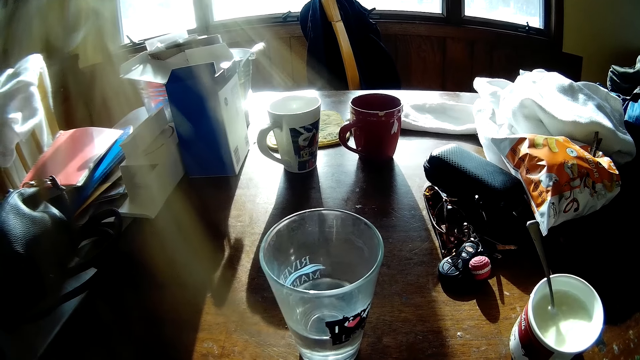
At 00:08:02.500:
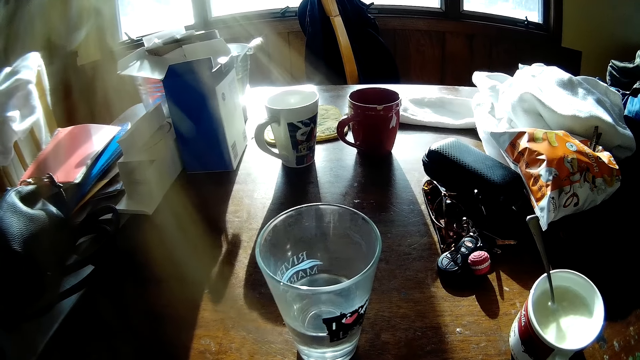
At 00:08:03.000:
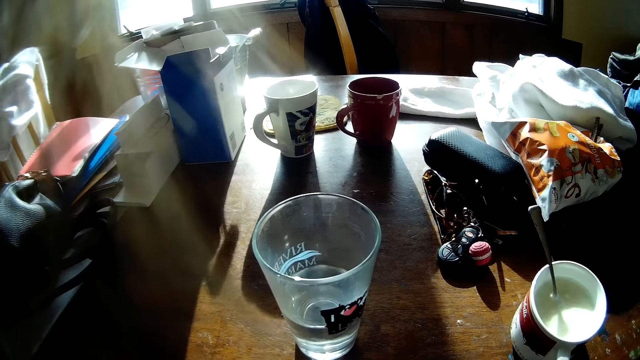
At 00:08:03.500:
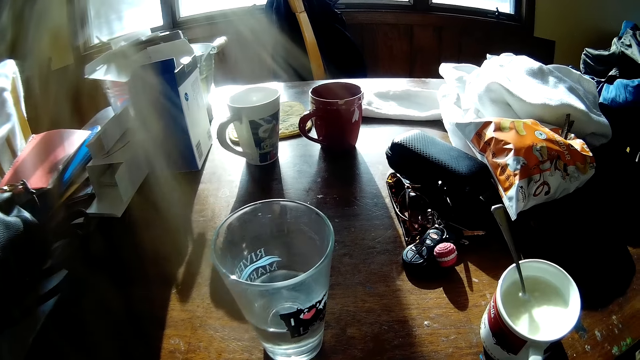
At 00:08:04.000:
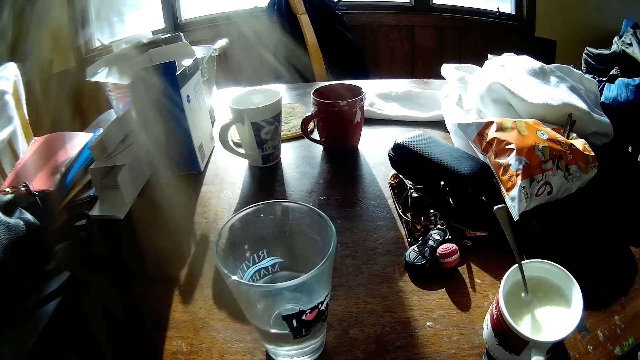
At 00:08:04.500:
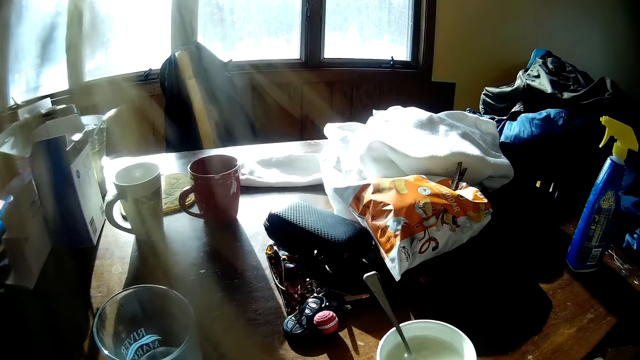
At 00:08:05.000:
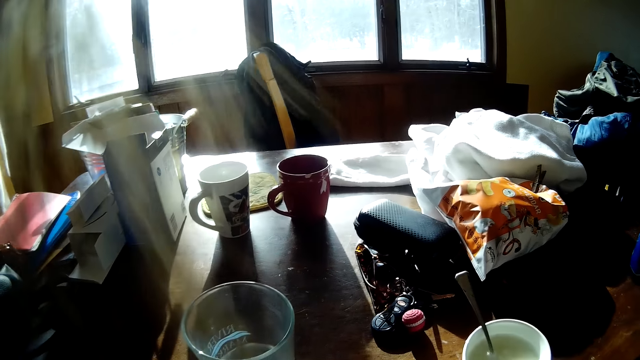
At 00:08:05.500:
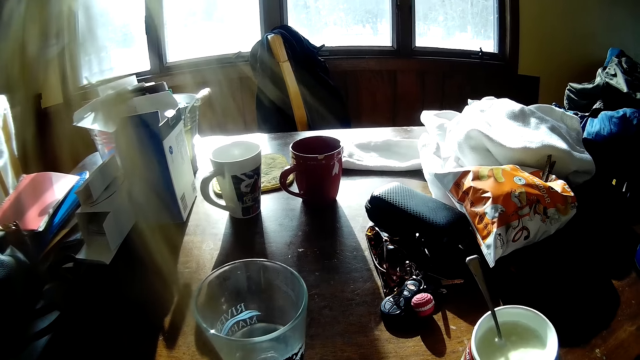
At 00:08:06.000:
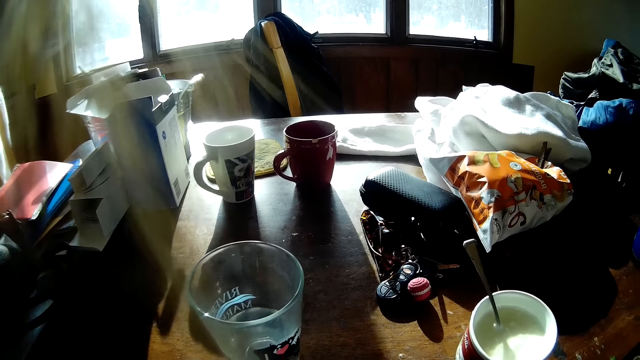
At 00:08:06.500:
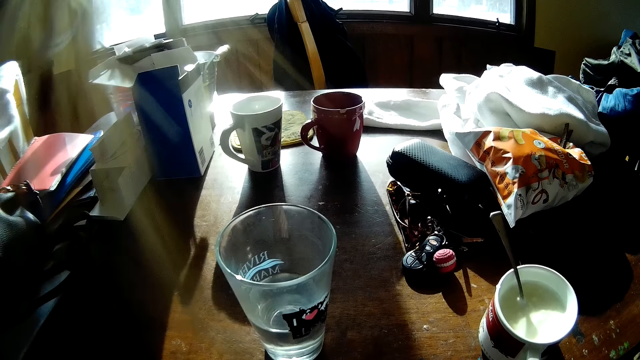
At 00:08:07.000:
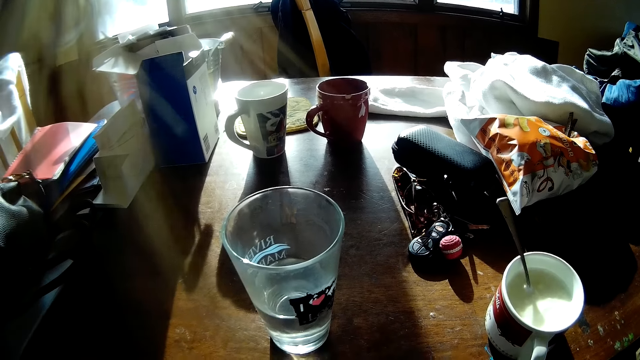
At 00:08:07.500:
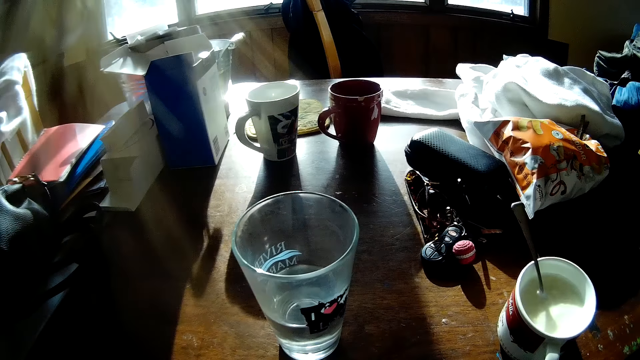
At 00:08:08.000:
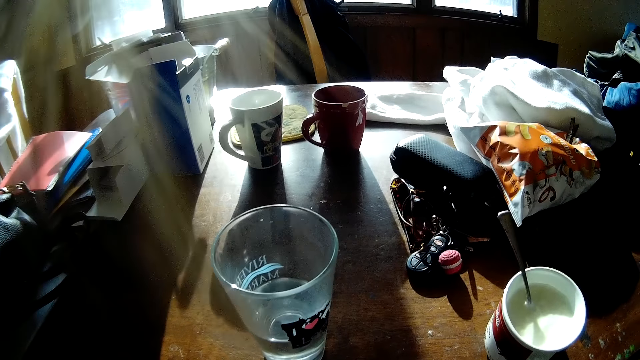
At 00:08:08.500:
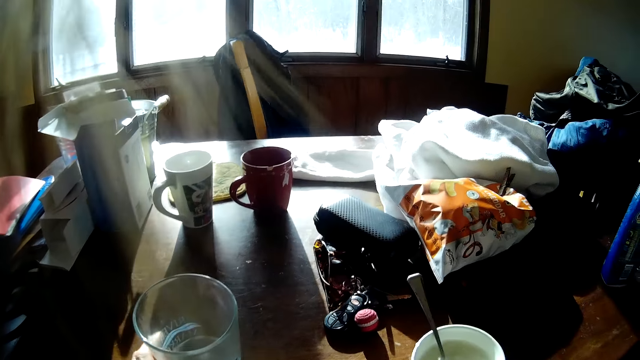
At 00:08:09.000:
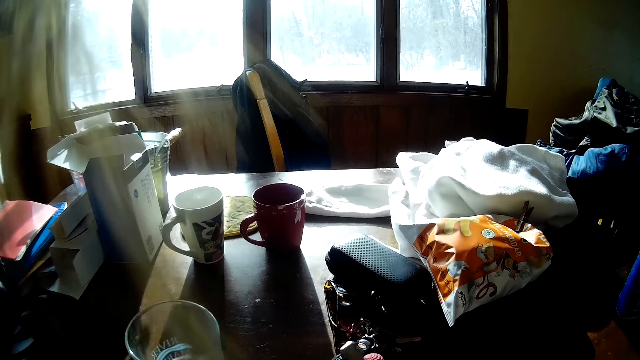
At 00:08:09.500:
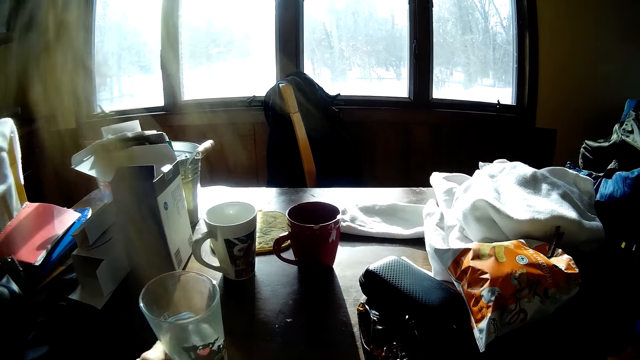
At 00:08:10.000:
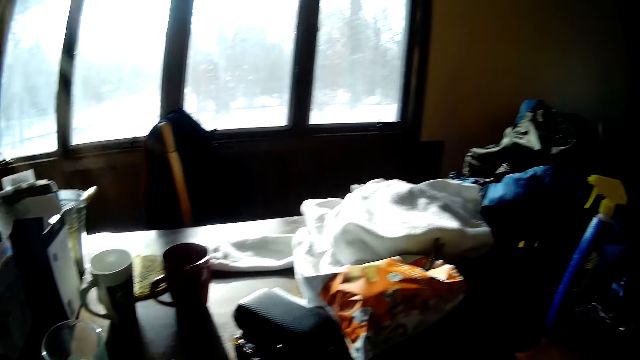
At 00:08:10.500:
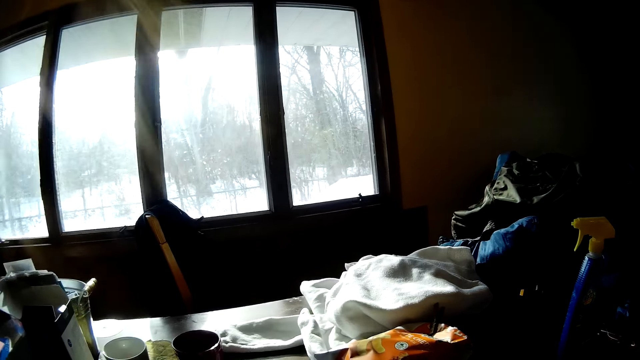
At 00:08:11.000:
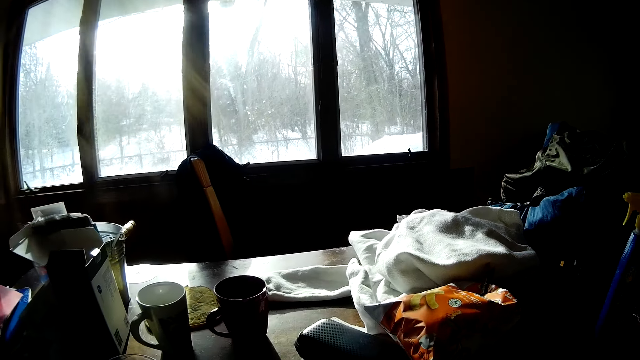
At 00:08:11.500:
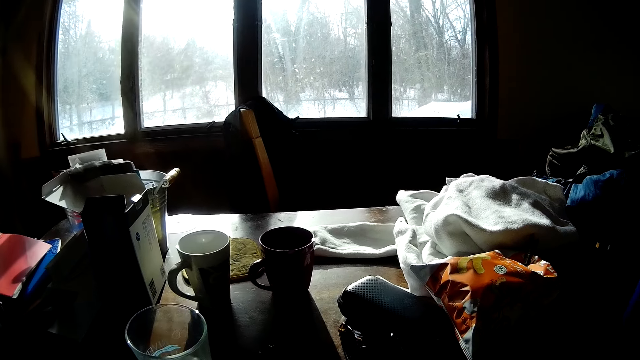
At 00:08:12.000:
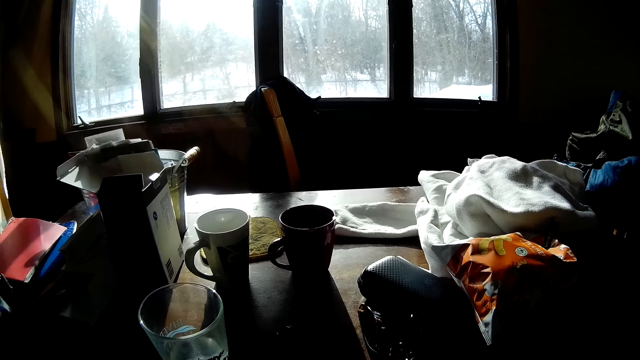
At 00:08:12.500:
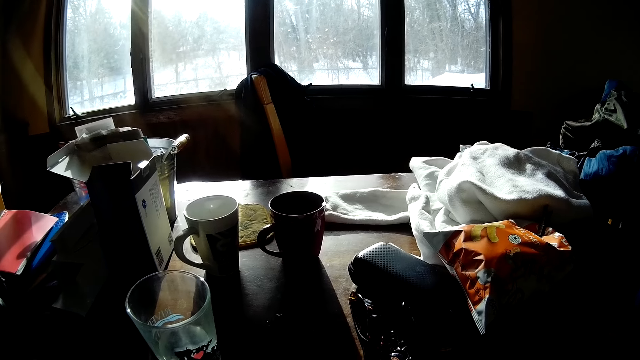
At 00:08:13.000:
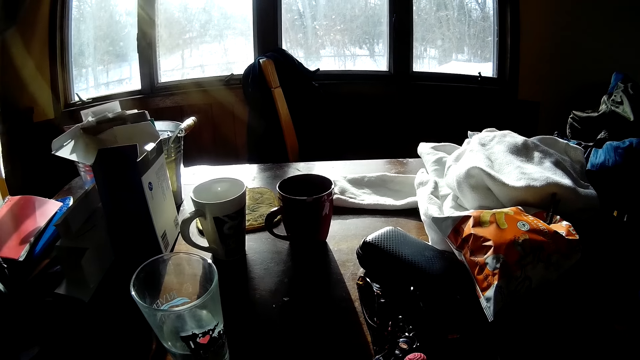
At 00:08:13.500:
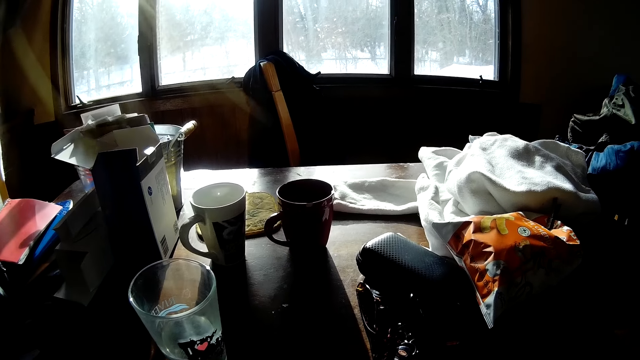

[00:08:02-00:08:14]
The camera wearer moves a glass cup on a table with her left hand.

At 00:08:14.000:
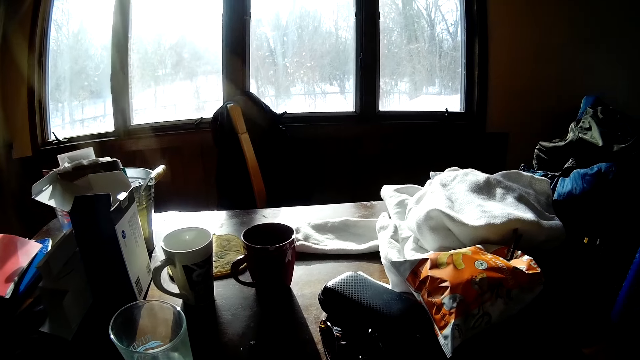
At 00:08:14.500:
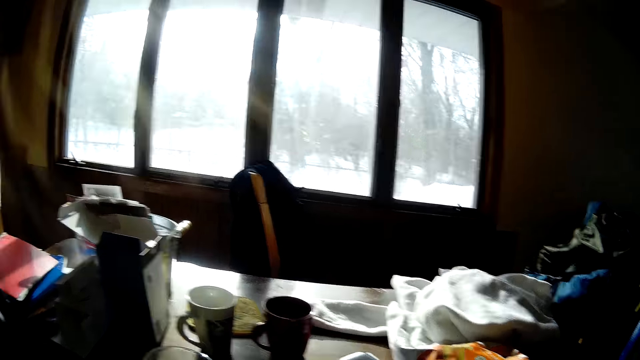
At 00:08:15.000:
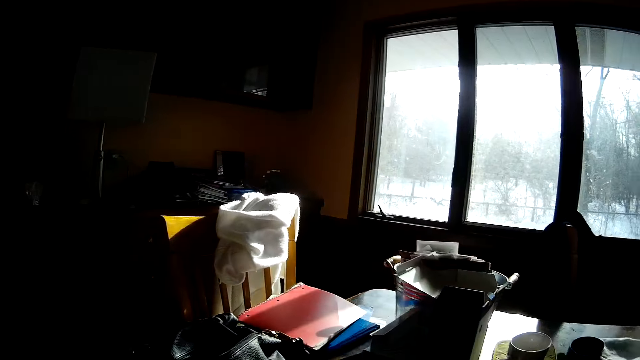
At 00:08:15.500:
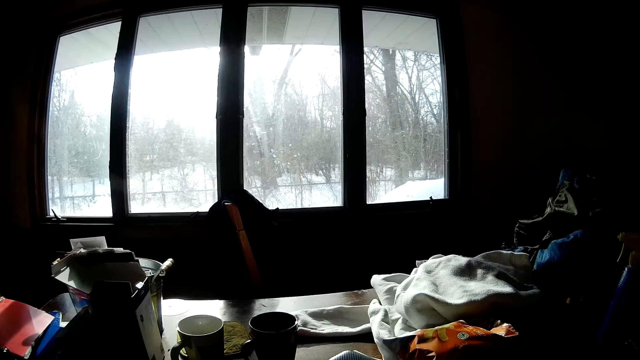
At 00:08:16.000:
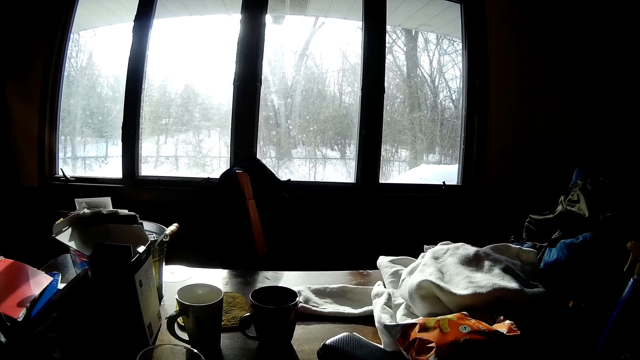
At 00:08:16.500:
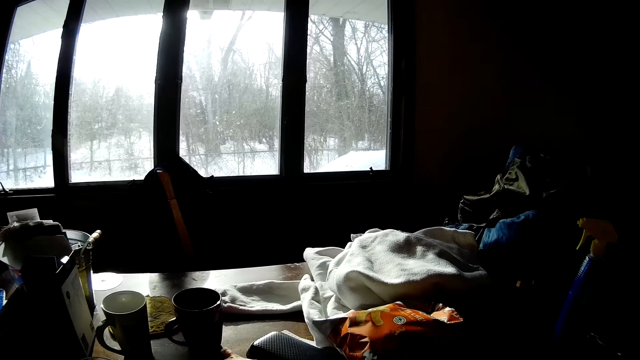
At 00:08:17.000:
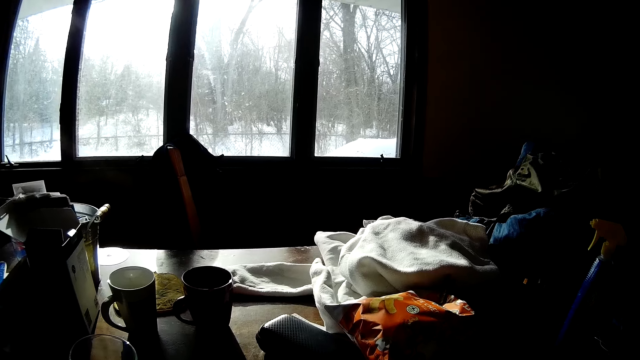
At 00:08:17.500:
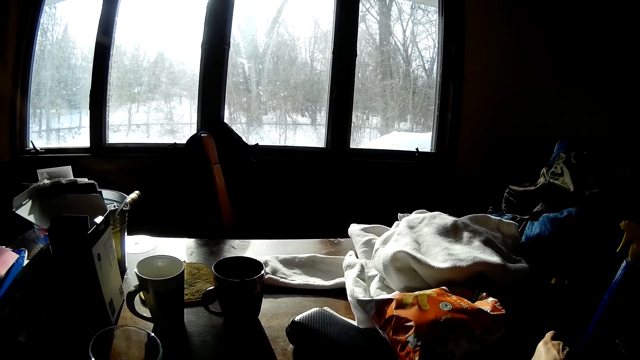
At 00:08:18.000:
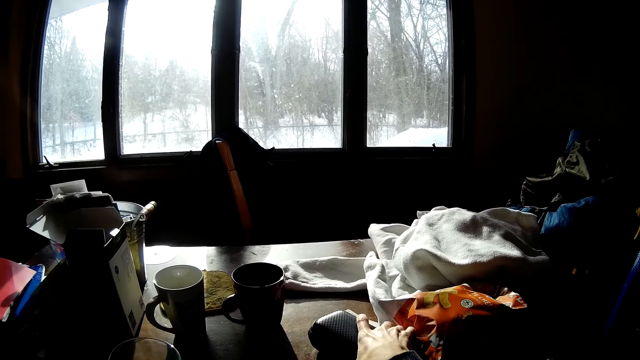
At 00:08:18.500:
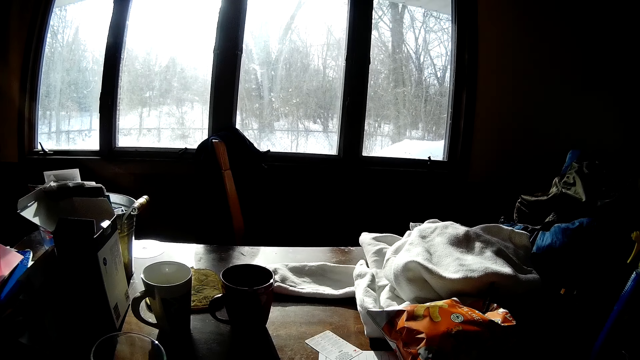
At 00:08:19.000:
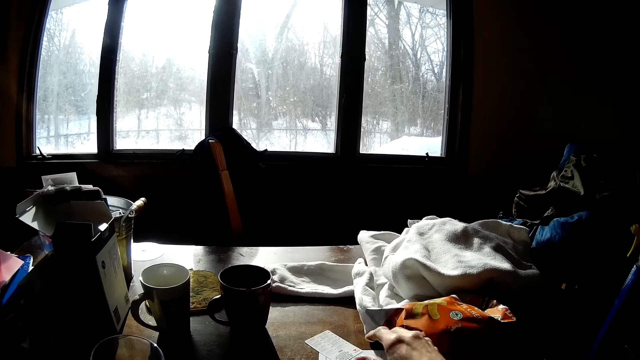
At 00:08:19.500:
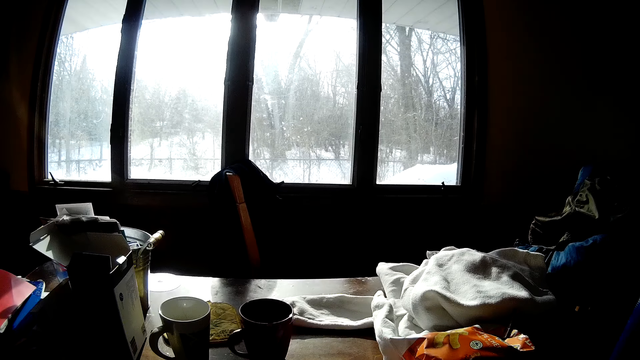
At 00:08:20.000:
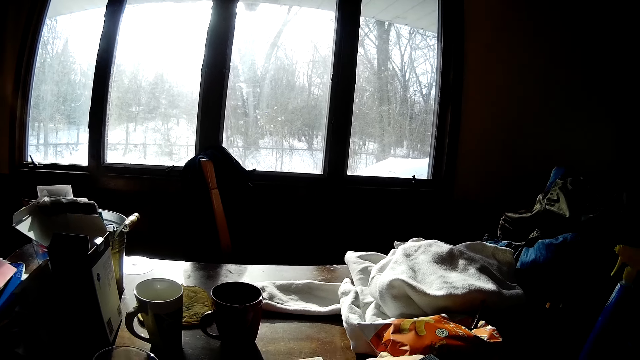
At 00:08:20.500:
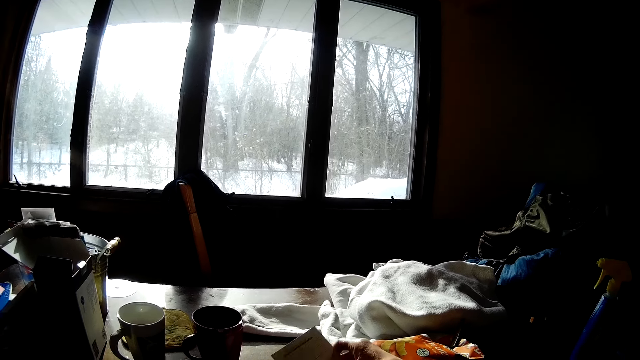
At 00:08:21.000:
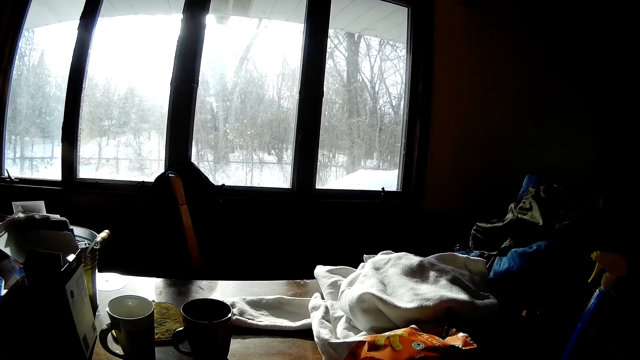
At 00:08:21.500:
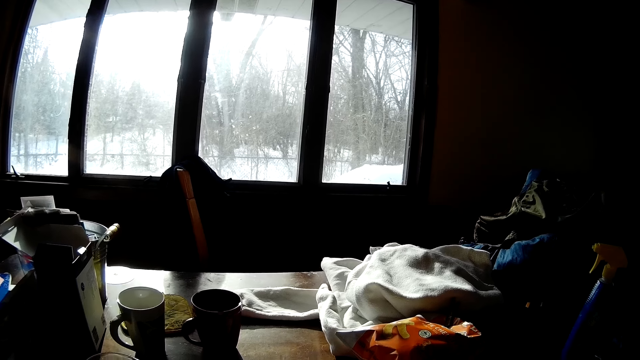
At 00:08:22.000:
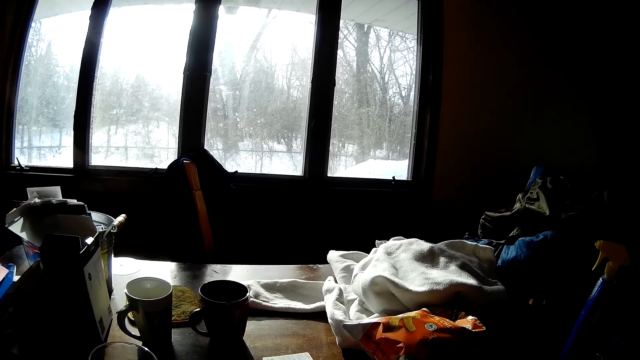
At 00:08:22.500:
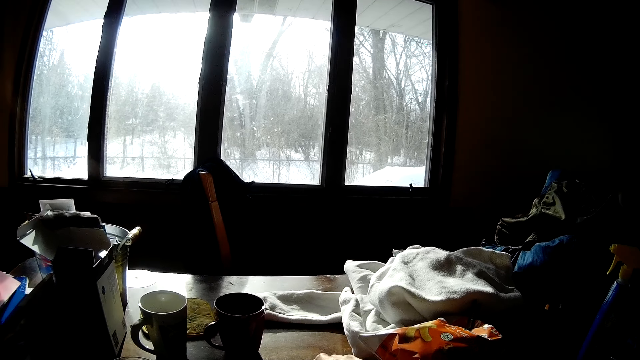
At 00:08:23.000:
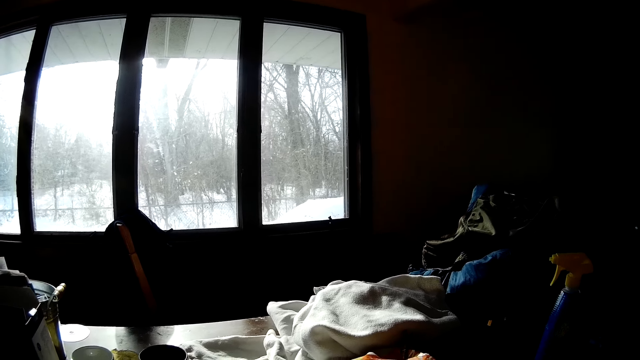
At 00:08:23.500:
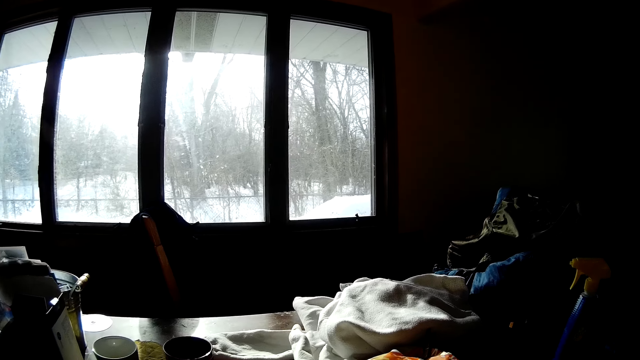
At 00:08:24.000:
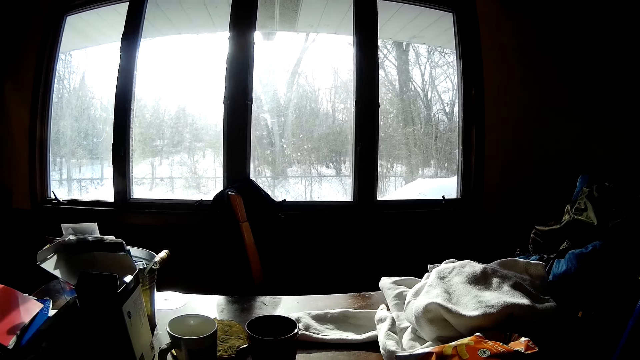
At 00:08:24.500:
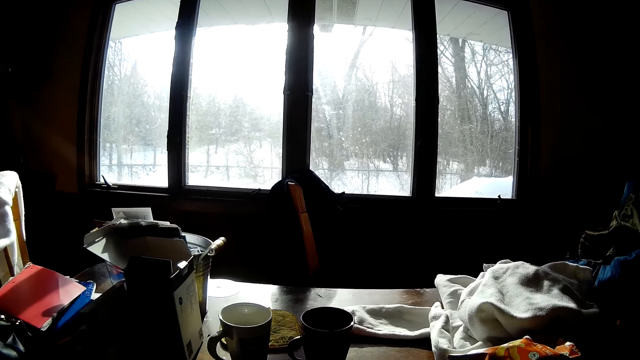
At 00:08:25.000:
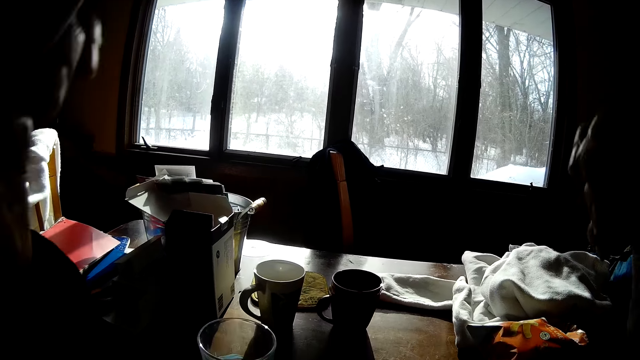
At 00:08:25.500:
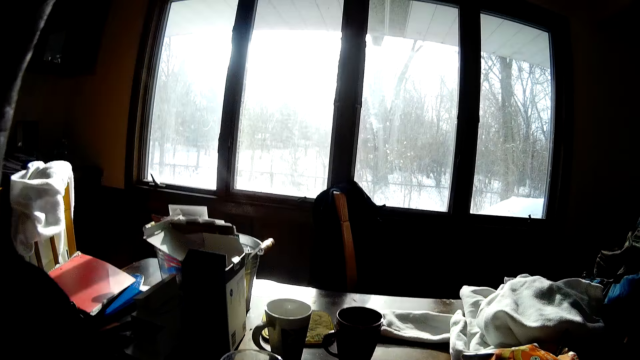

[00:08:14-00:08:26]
The camera wearer picks up a purse. She moves a glass case on the table with her right hand. She picks up some cards from the table with her right hand.
